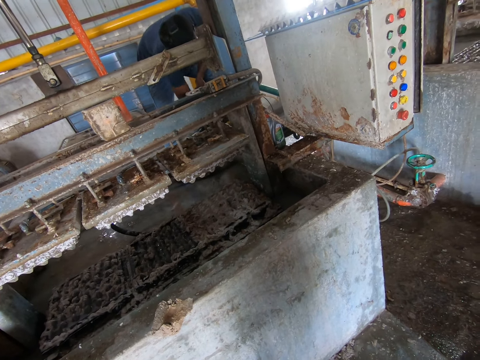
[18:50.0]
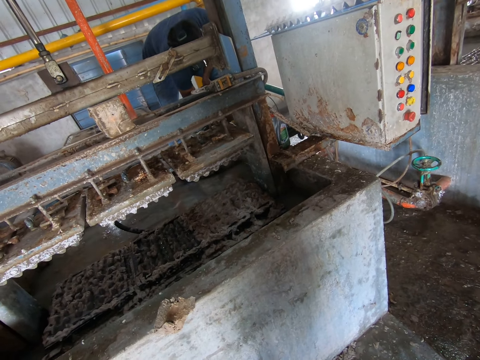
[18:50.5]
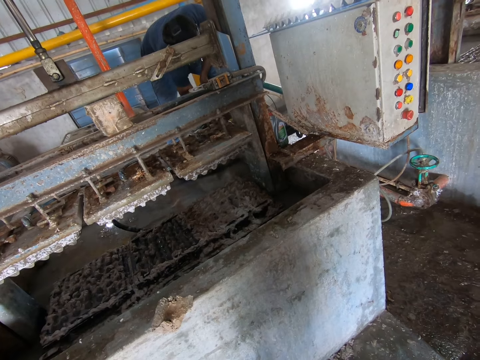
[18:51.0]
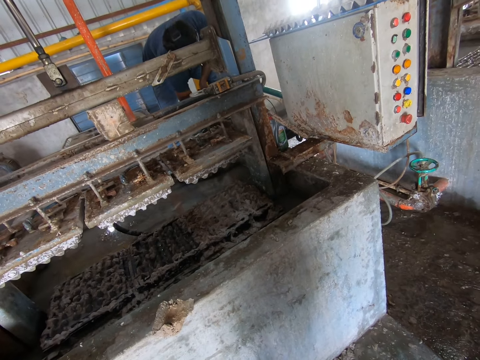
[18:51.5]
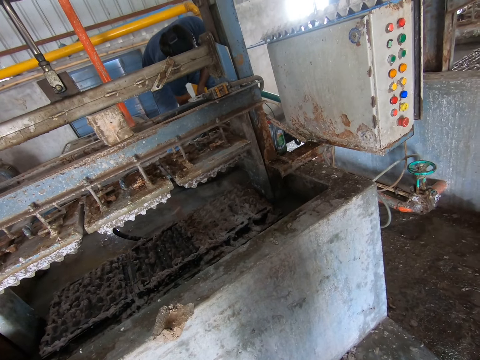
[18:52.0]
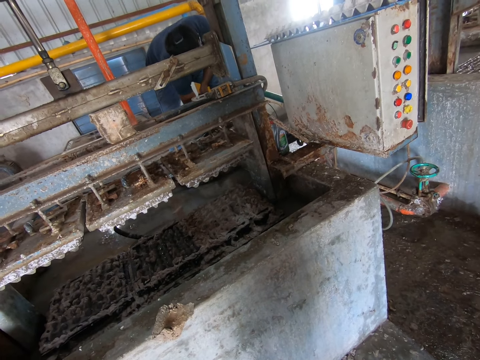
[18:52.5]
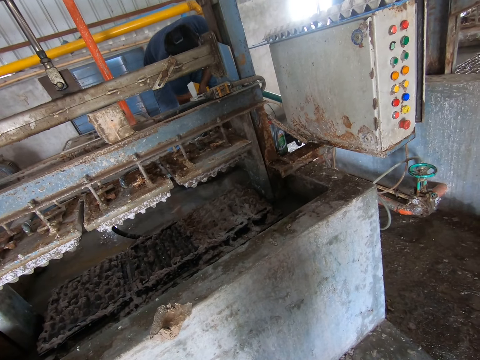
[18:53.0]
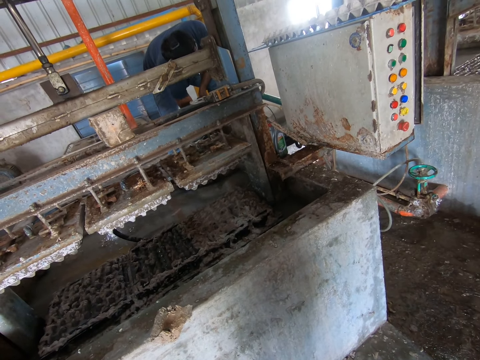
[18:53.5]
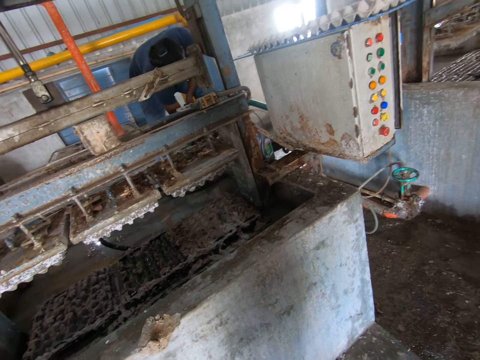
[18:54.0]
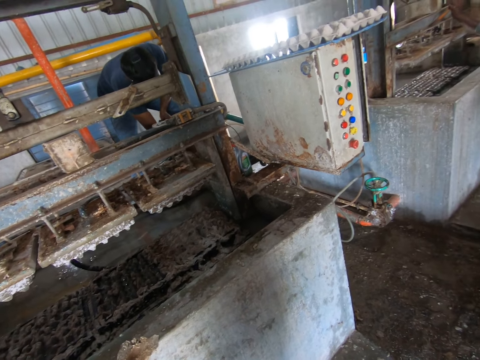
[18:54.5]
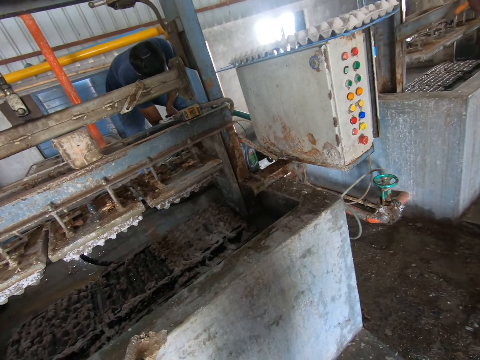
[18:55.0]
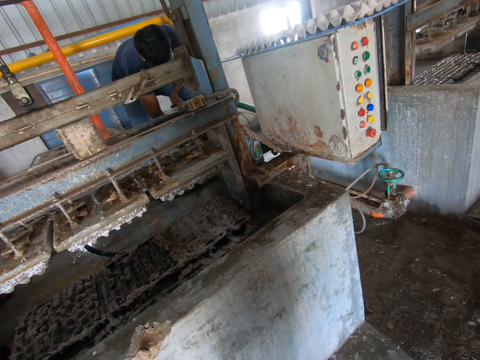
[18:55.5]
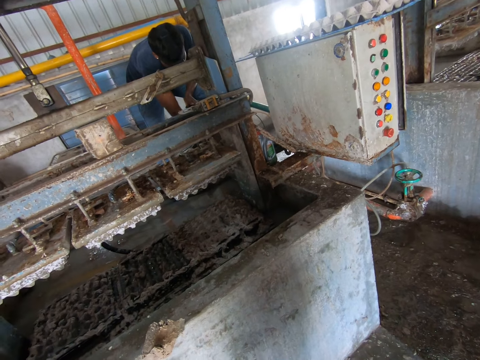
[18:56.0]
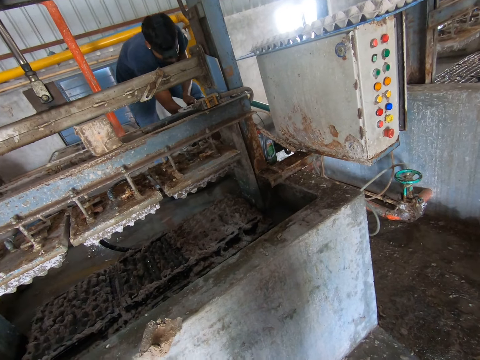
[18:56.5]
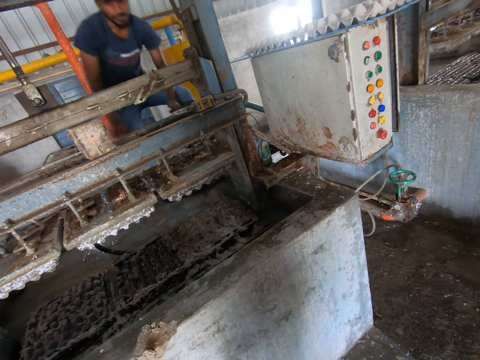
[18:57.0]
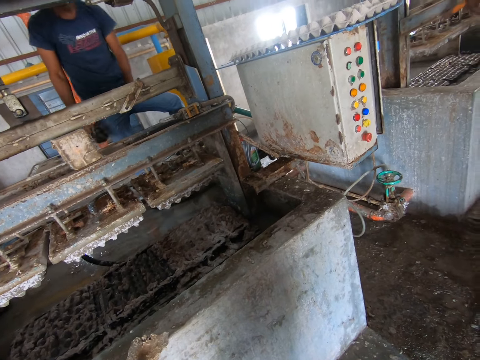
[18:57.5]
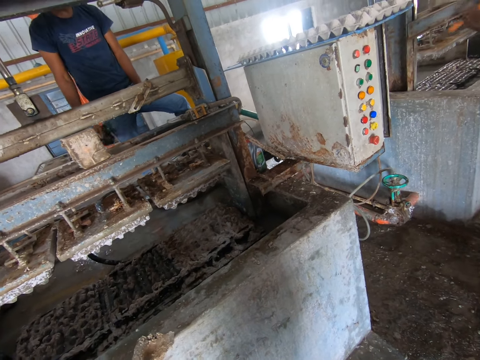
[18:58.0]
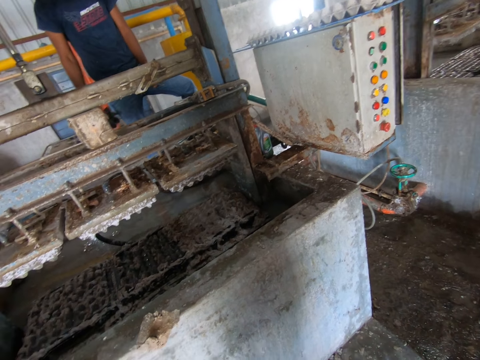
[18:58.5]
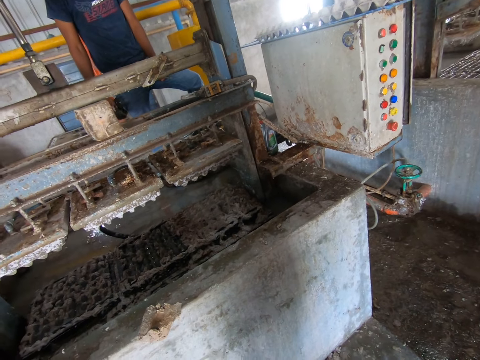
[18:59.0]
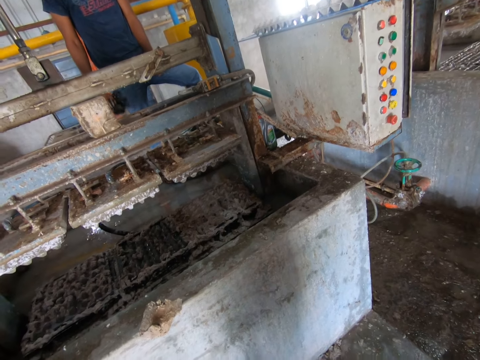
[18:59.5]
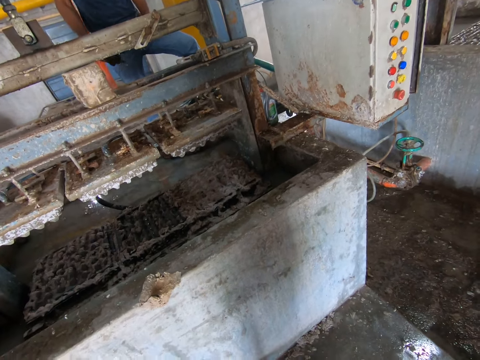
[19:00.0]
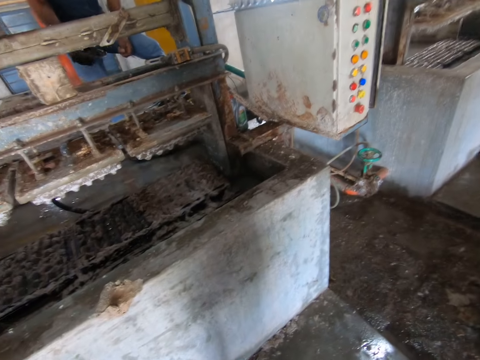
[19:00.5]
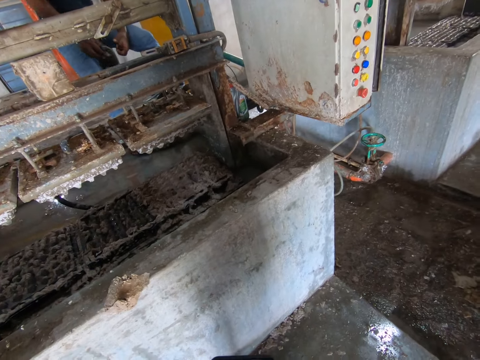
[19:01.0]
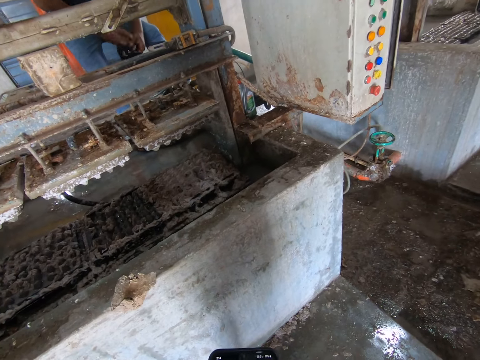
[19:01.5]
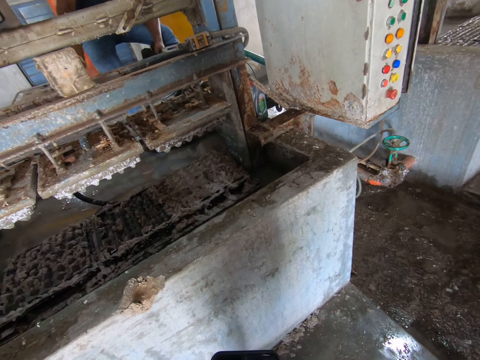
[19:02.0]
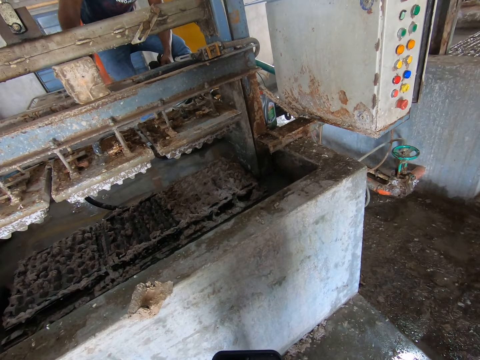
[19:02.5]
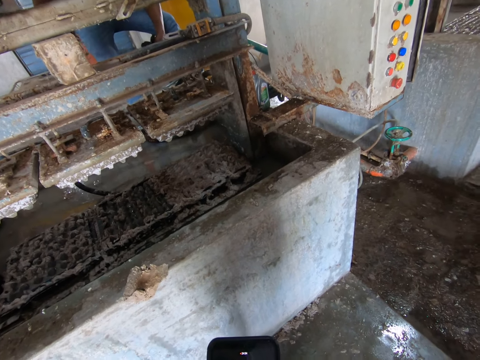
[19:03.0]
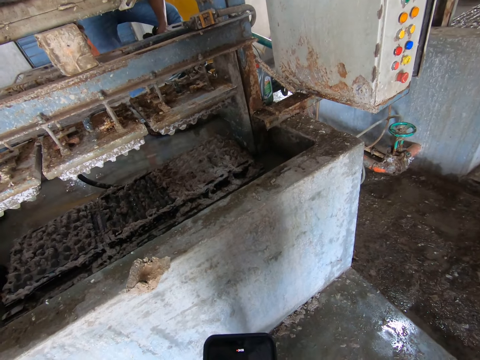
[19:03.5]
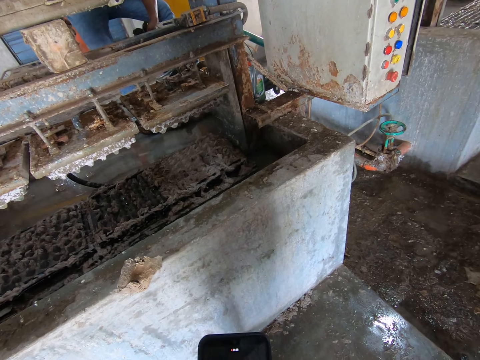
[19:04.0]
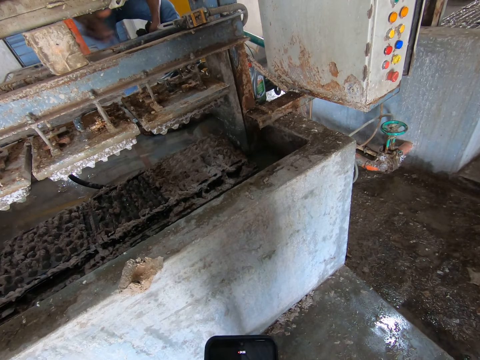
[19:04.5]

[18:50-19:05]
The camera wearer converses with a person.

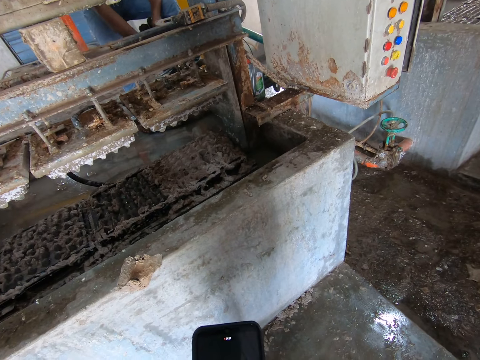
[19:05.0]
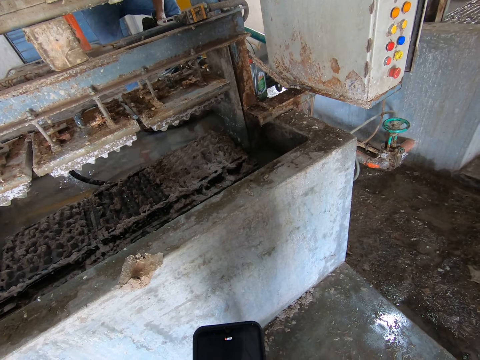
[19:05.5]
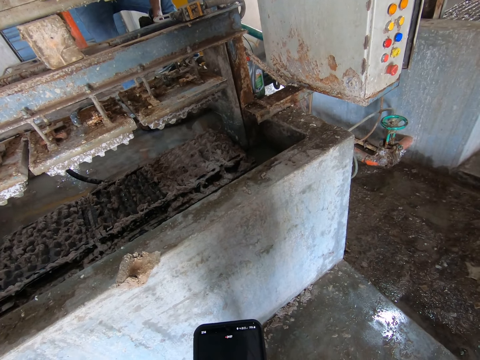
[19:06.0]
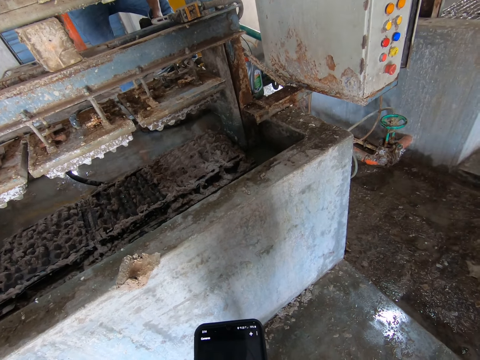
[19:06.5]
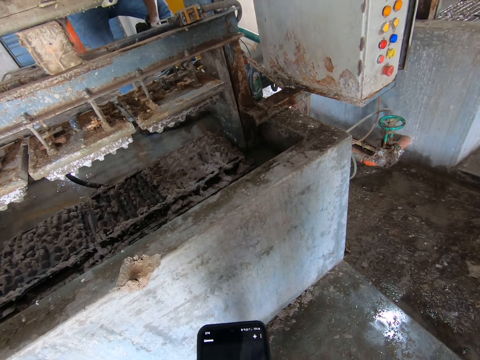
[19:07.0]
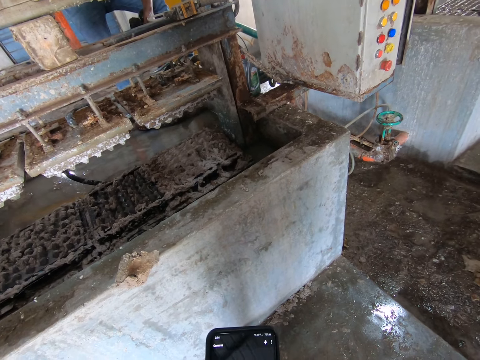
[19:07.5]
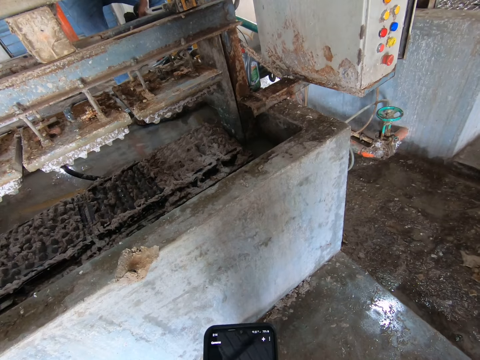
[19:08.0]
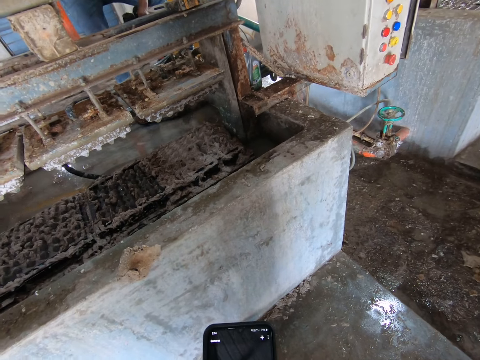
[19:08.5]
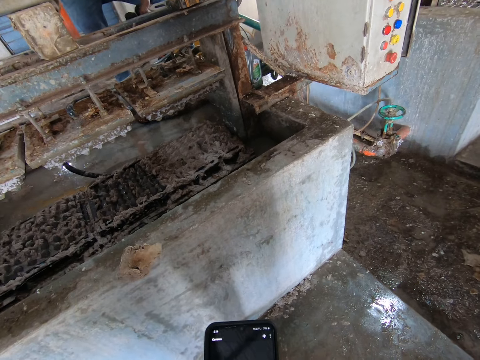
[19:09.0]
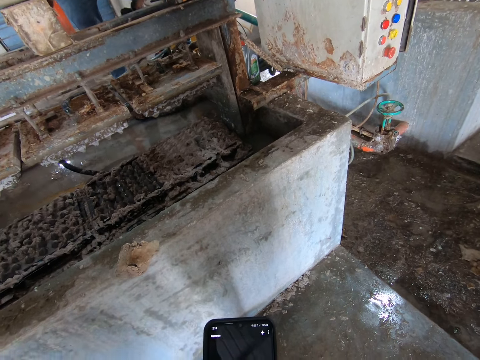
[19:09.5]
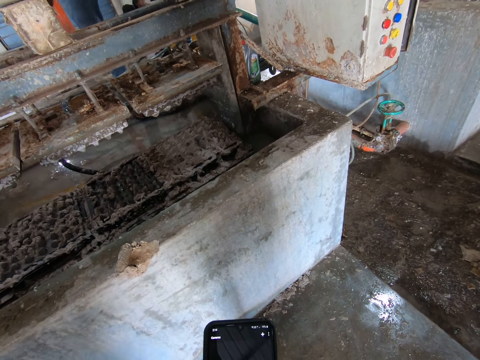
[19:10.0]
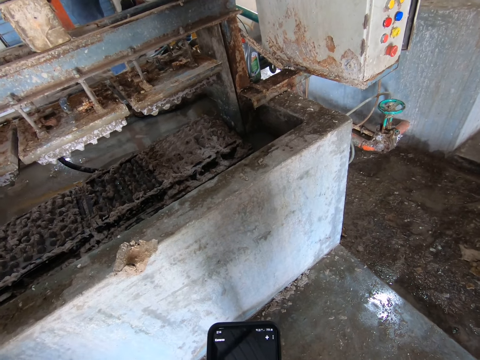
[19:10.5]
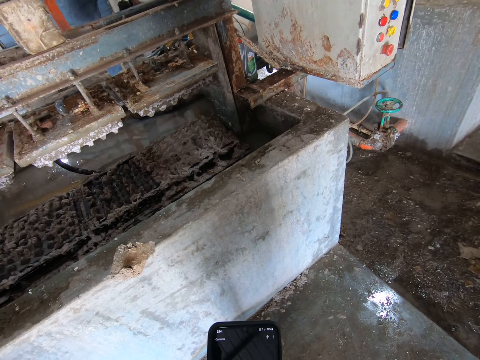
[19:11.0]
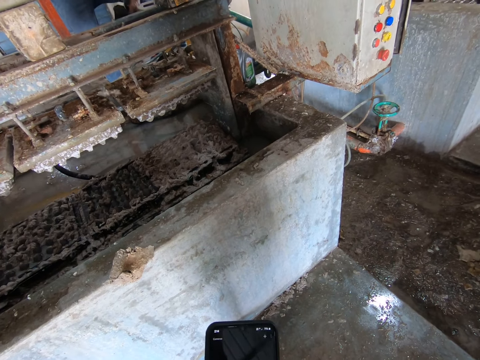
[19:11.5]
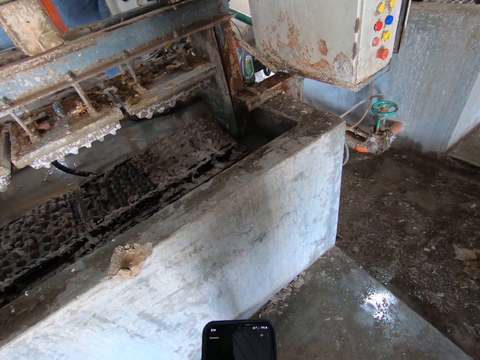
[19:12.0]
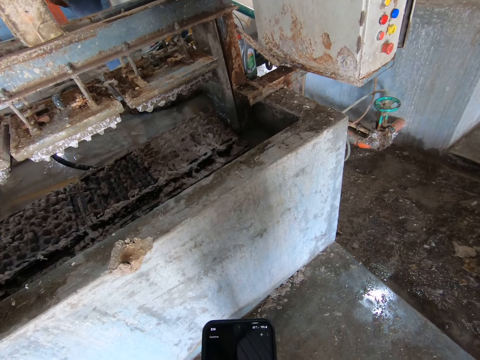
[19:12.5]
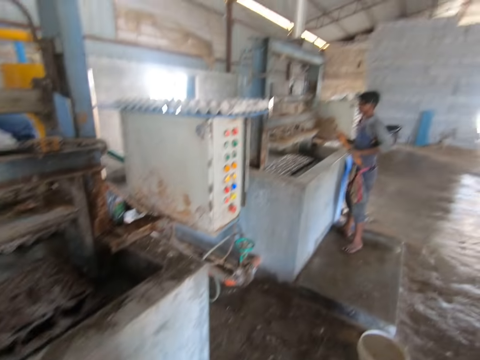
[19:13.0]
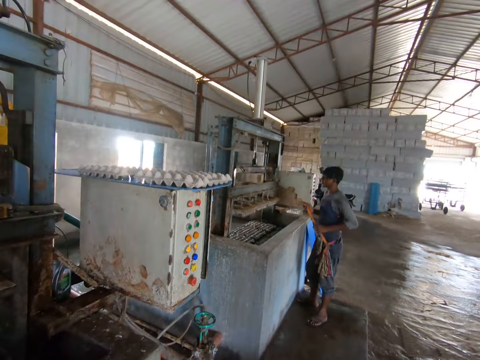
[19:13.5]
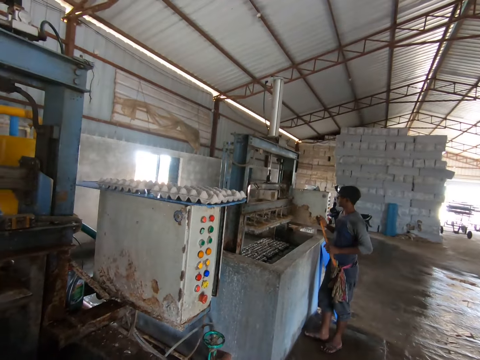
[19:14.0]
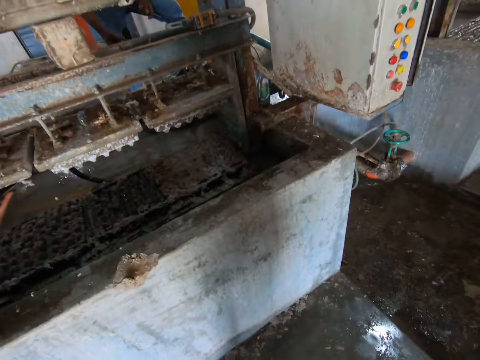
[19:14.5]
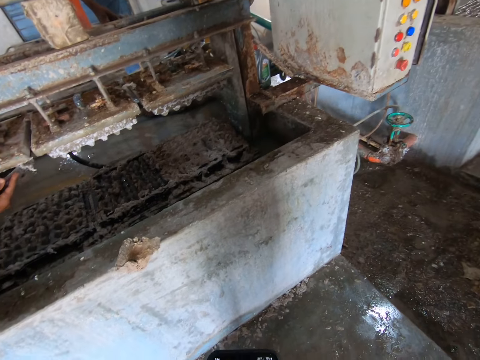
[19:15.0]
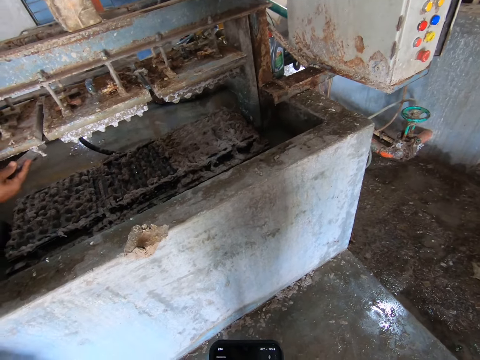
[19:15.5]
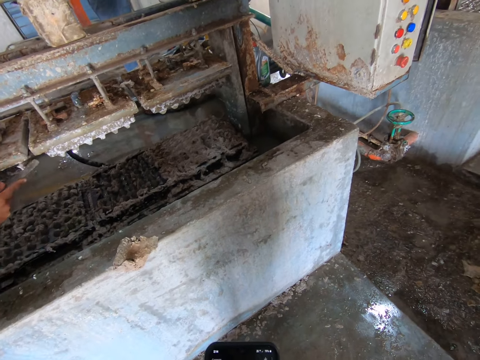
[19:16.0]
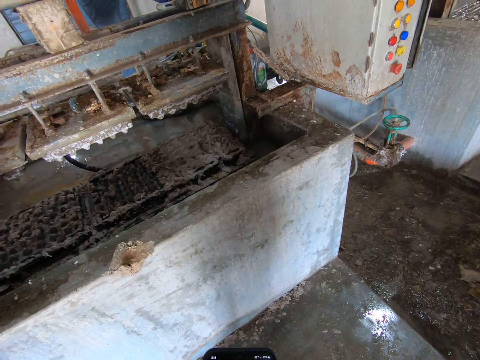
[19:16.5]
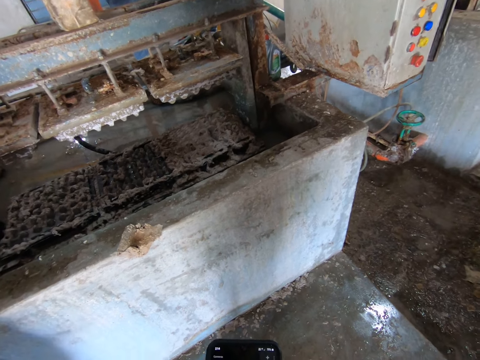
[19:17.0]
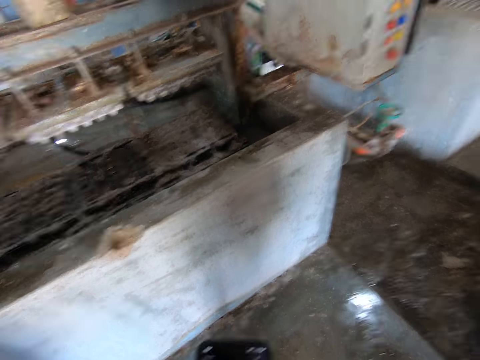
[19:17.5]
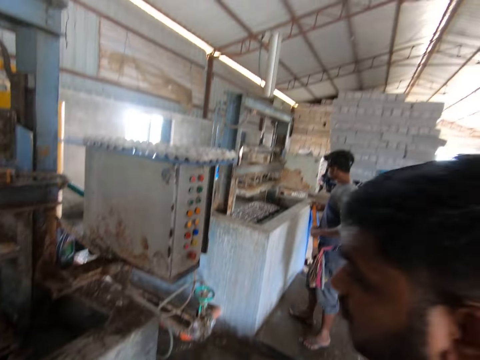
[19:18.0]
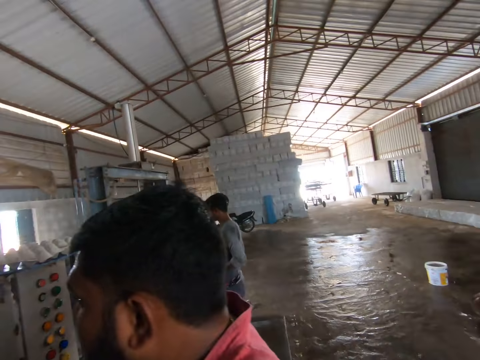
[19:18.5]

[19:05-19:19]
The camera wearer operates the phone. They look around the room.
